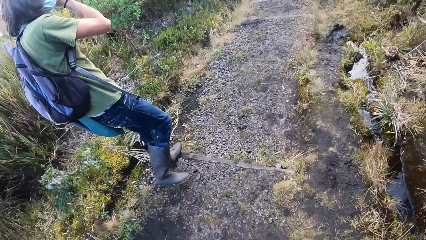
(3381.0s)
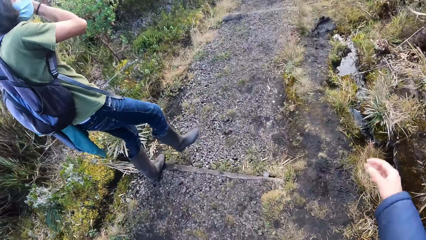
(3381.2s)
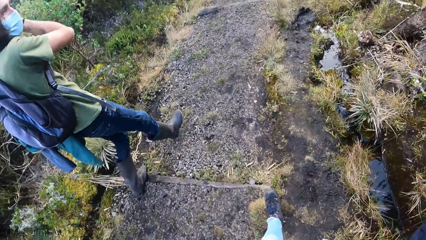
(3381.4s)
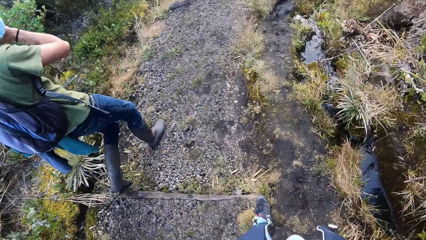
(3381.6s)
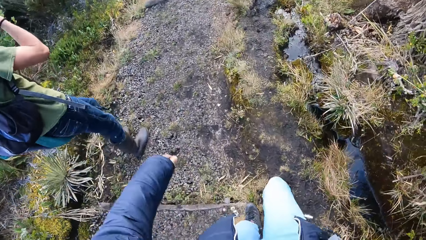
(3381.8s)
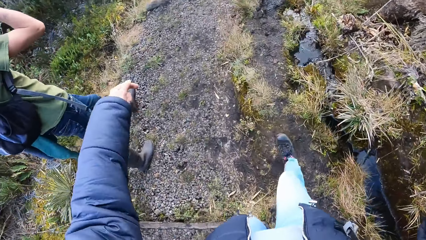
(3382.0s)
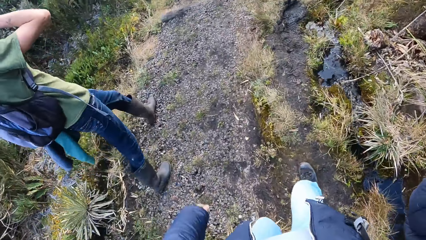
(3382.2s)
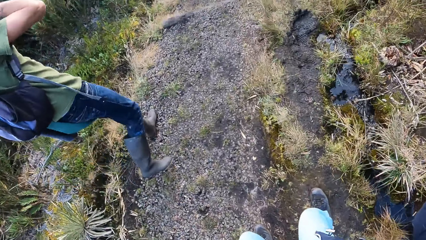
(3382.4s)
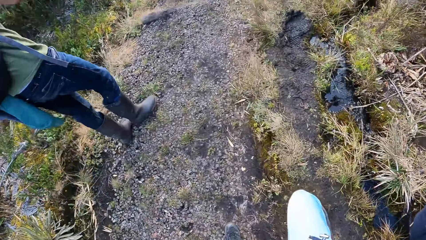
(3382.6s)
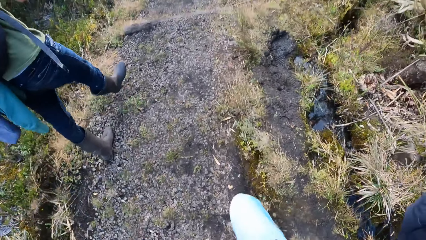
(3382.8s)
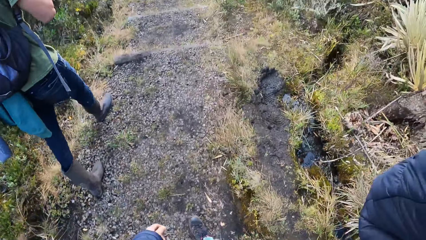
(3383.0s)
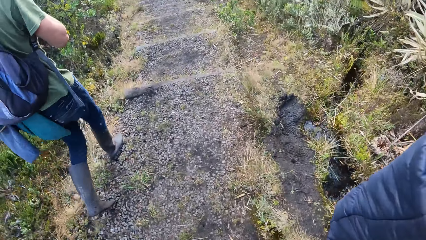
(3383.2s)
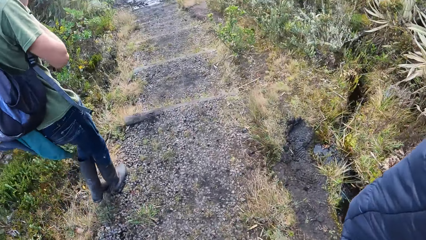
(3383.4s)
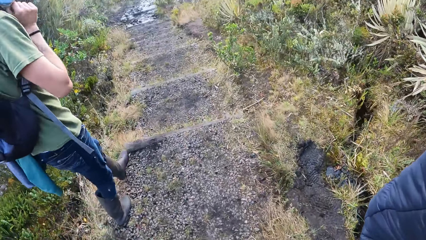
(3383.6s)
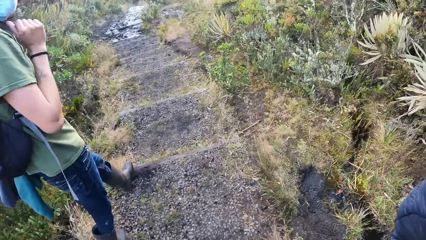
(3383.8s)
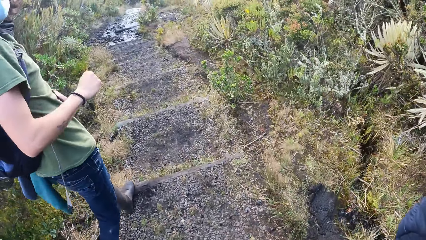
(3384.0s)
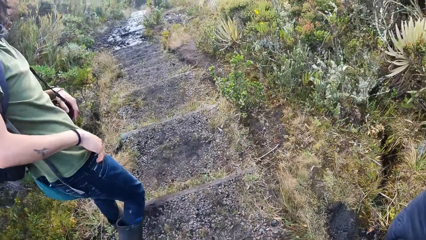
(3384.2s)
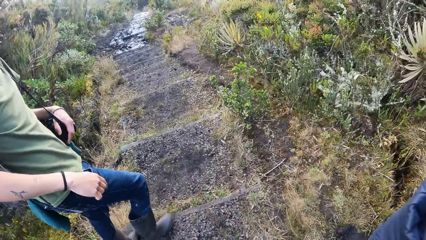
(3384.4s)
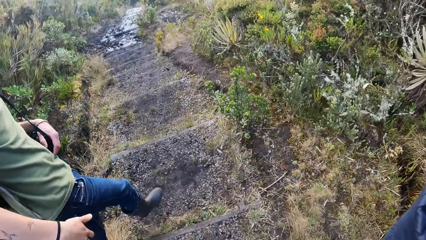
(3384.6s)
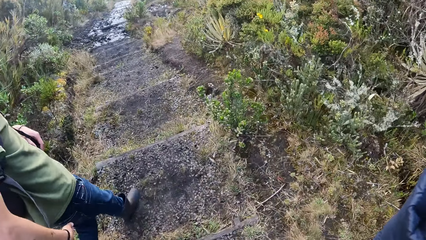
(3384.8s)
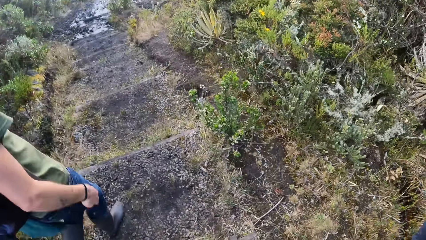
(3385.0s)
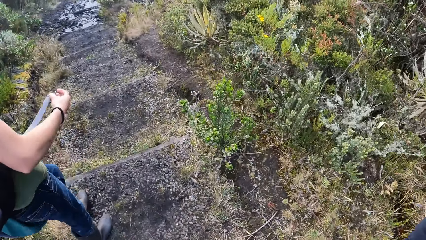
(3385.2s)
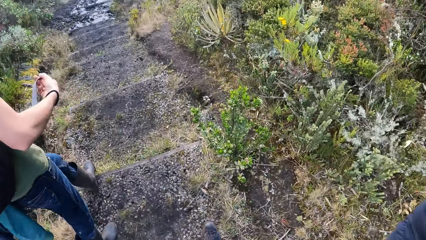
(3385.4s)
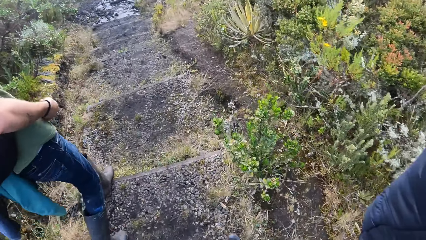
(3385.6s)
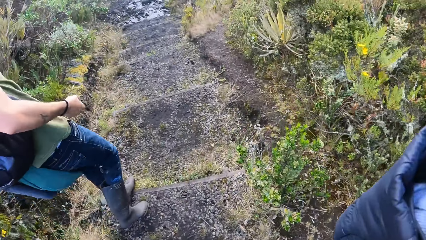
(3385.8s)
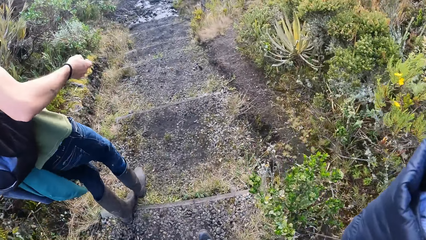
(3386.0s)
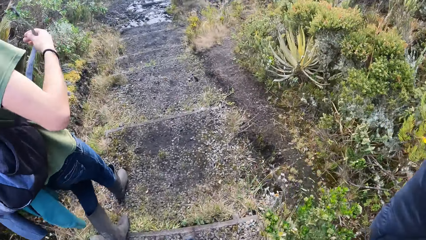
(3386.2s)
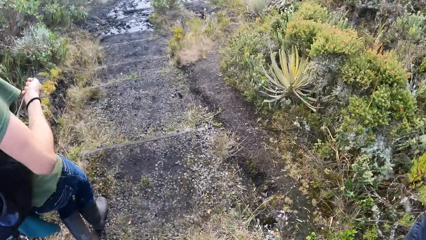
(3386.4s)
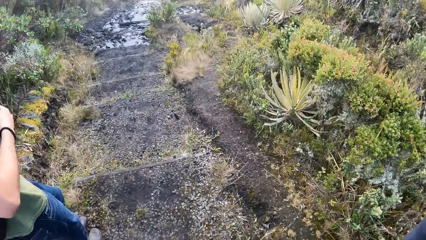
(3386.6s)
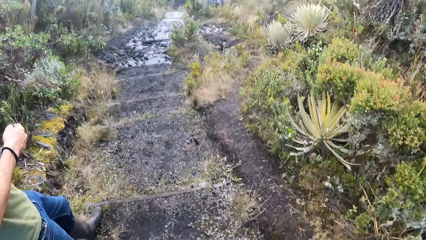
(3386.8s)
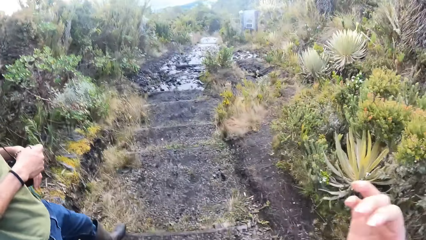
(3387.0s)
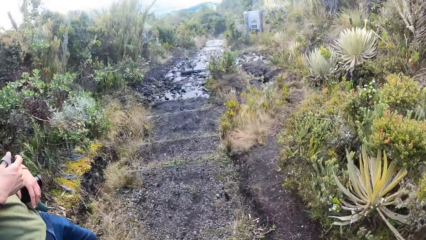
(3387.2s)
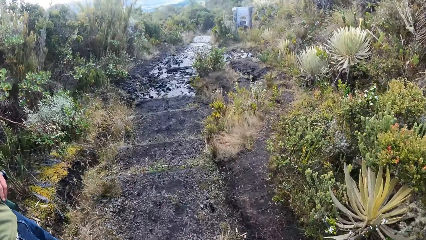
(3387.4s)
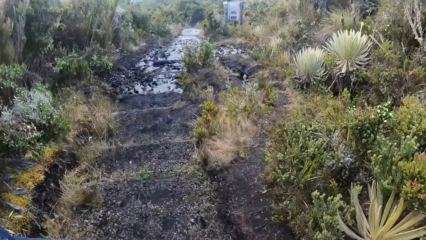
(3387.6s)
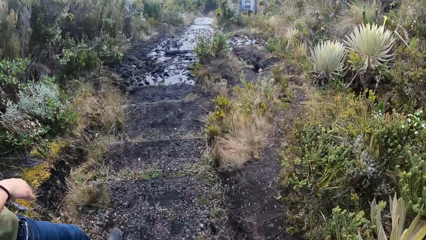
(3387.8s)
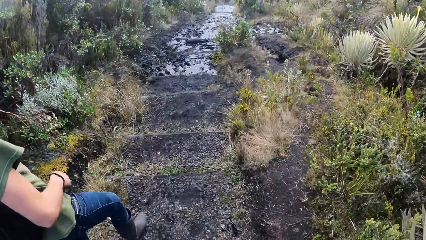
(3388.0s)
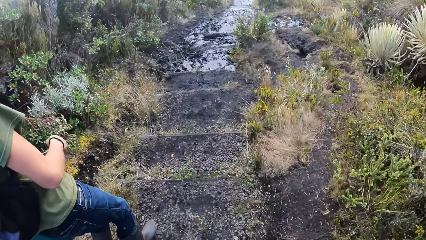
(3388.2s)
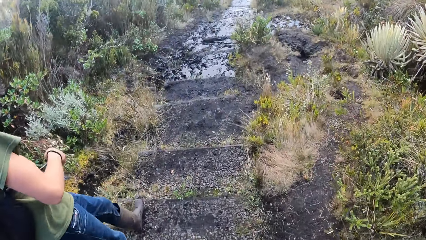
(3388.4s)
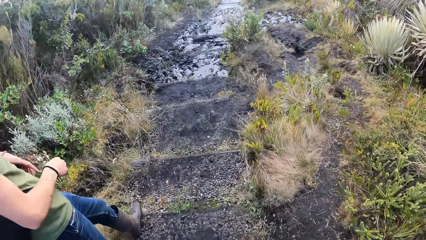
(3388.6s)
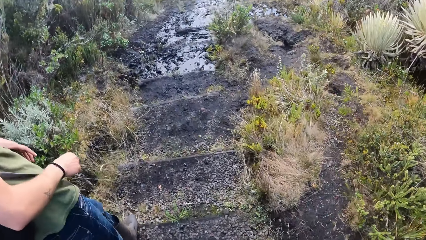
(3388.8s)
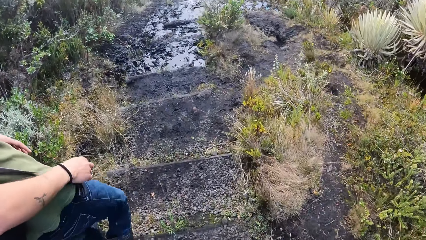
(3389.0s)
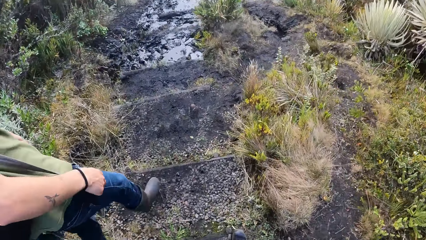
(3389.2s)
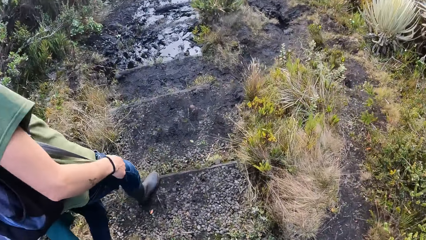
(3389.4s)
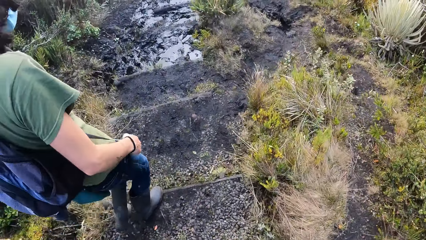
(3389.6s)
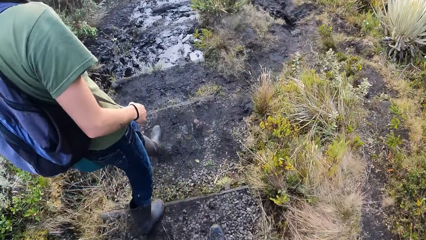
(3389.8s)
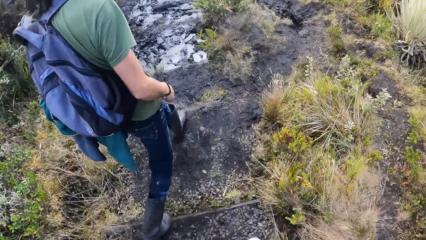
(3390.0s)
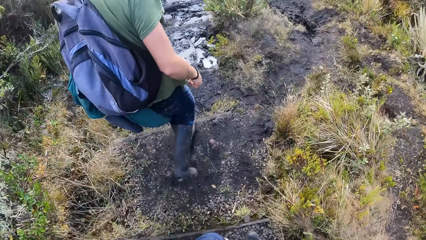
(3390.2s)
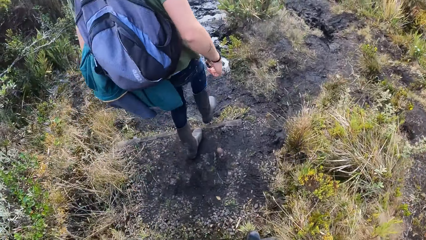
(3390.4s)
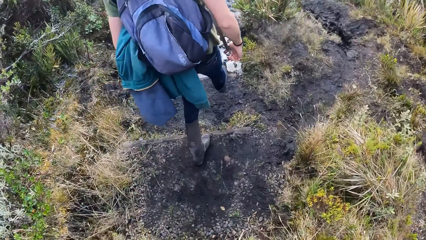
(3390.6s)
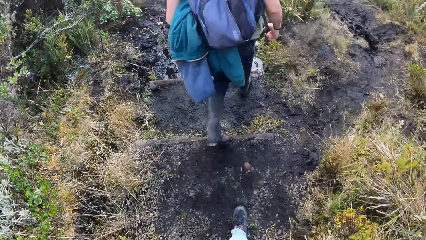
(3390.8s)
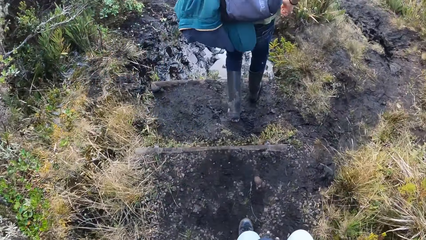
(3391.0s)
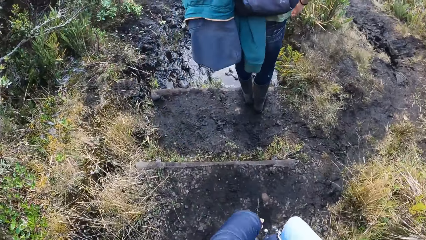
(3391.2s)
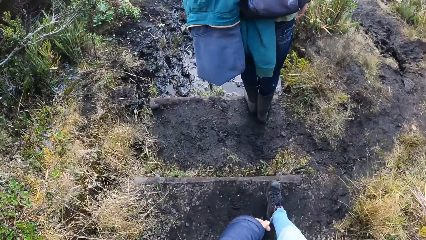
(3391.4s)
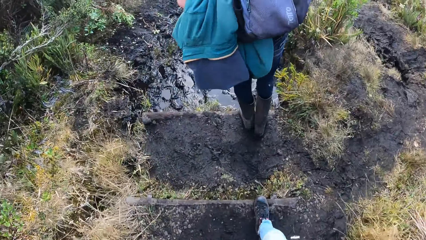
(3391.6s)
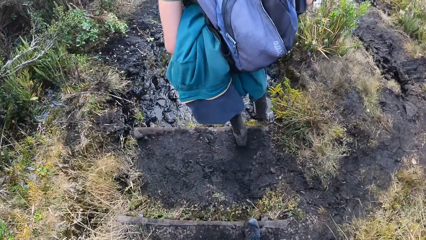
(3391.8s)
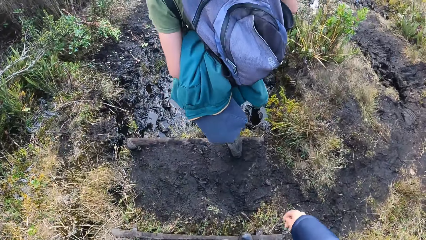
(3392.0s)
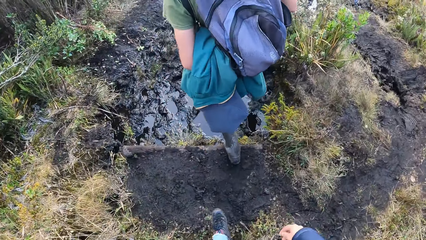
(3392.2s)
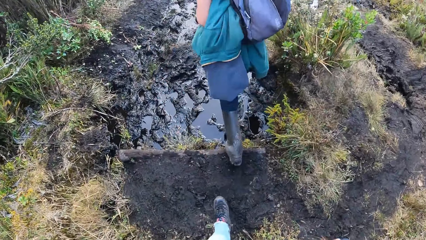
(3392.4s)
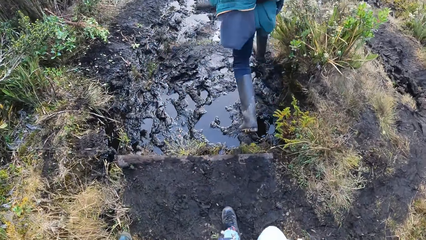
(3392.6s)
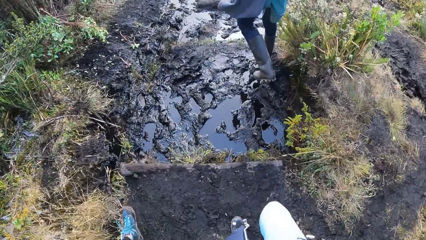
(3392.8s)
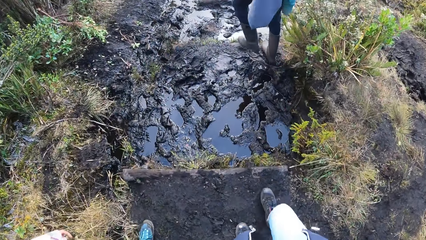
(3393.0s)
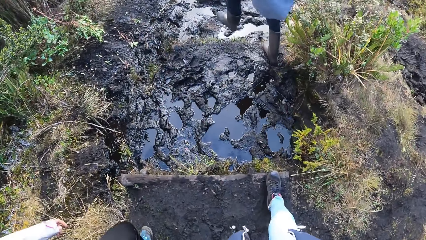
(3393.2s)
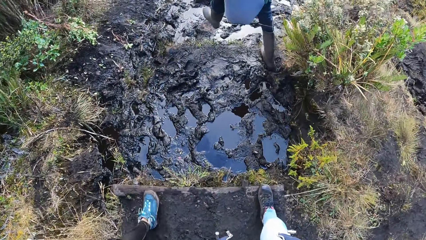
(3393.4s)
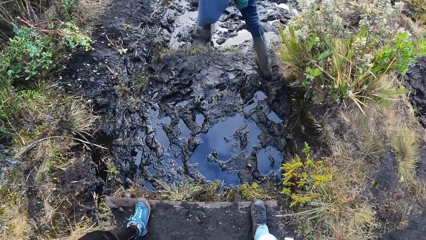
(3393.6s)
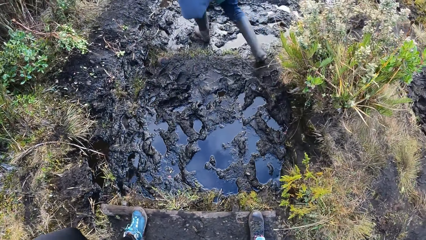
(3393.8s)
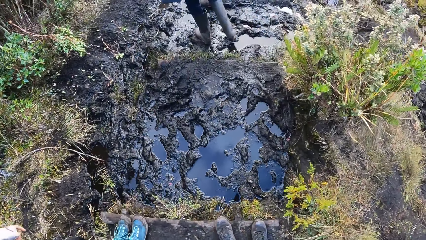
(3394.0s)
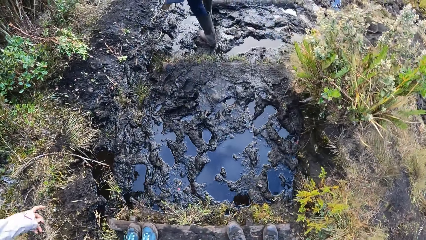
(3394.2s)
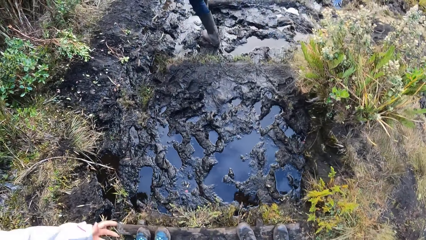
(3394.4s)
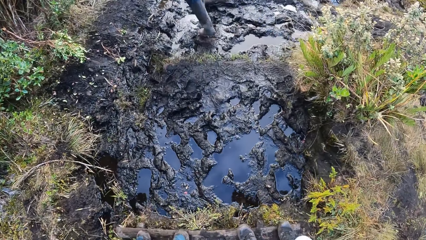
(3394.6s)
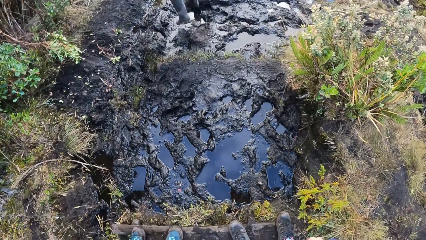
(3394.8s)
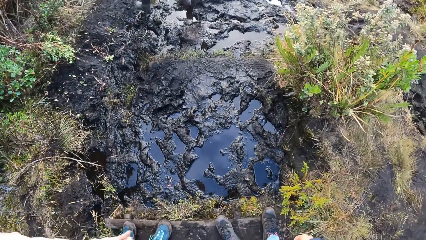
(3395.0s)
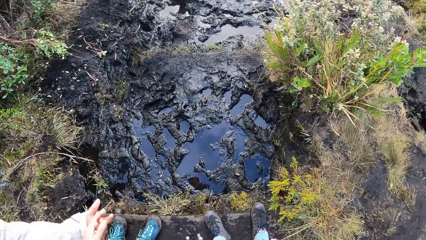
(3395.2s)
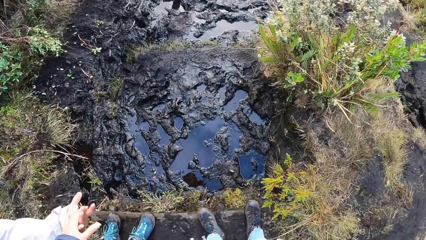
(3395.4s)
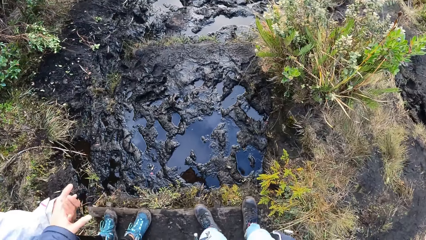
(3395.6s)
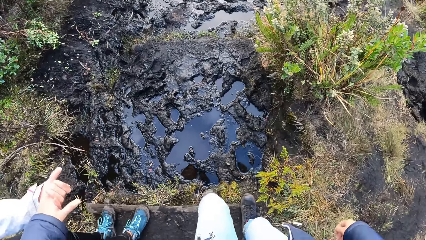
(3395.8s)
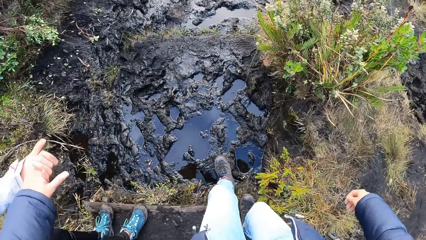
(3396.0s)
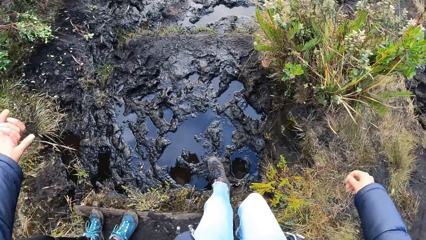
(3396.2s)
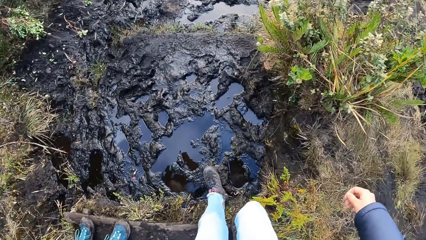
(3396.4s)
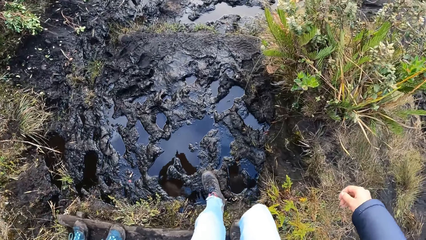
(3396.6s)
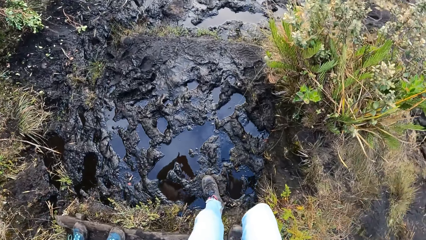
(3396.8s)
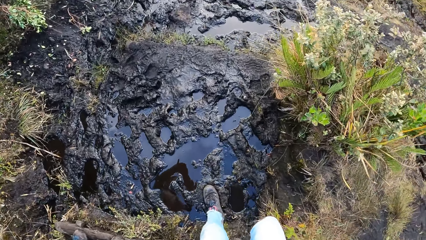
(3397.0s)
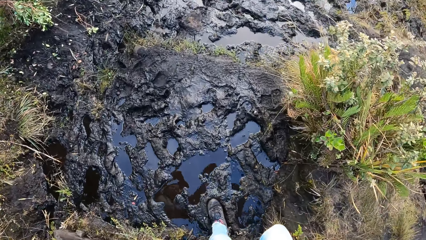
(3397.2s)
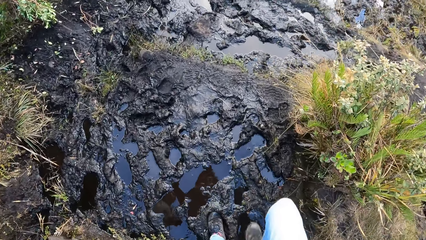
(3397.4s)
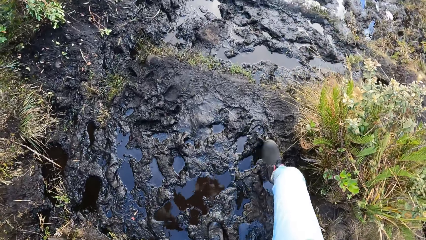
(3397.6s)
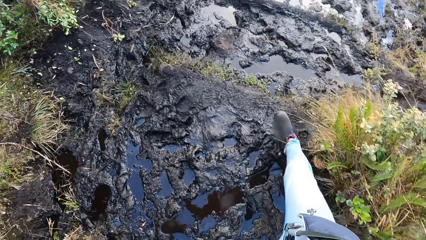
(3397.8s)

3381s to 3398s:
A man moves his hand to his face. The camera wearer lifts her hand up. The man walks down the stairs. The camera wearer walks down the stairs. The man converses with the camera wearer. The camera wearer walks on the mountain. The man walks on the muddy path. The camera wearer holds hands with a woman.
